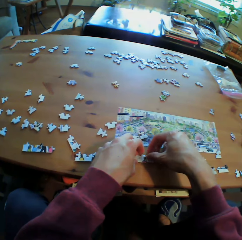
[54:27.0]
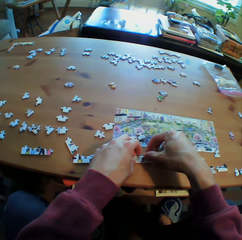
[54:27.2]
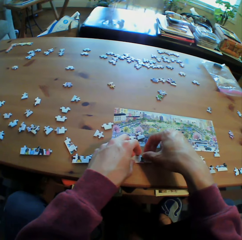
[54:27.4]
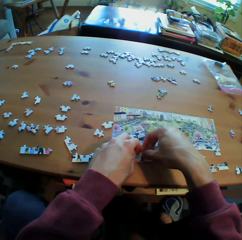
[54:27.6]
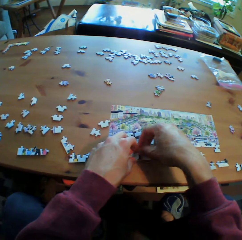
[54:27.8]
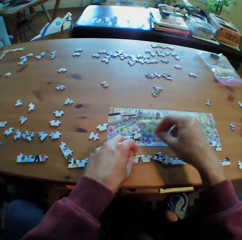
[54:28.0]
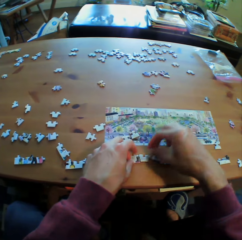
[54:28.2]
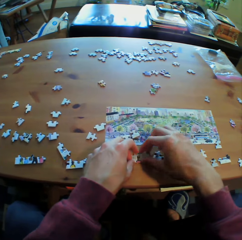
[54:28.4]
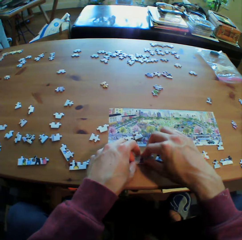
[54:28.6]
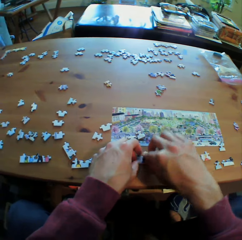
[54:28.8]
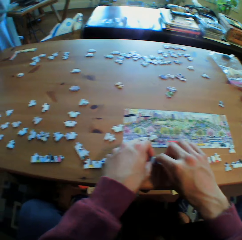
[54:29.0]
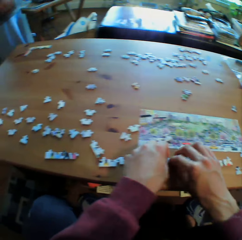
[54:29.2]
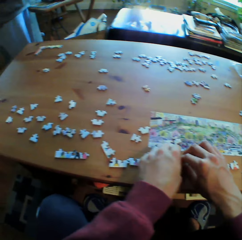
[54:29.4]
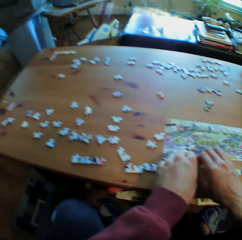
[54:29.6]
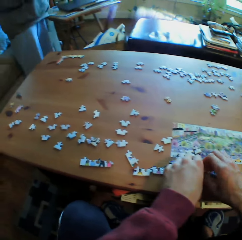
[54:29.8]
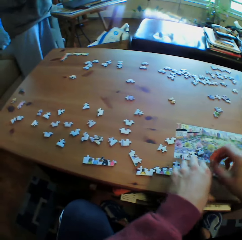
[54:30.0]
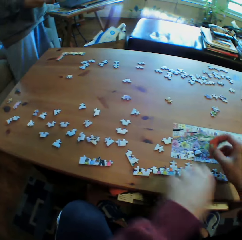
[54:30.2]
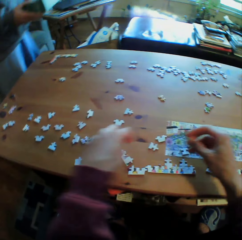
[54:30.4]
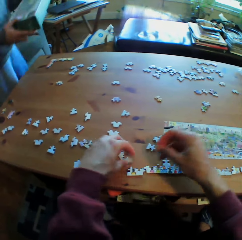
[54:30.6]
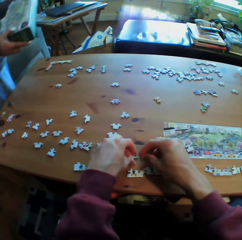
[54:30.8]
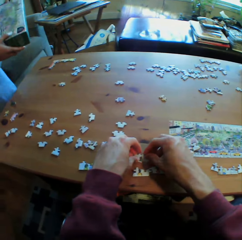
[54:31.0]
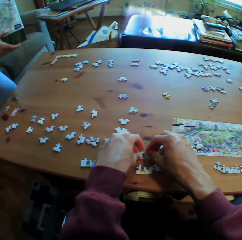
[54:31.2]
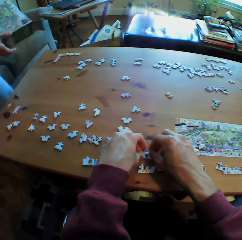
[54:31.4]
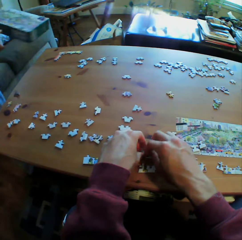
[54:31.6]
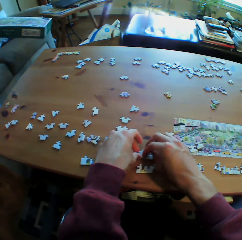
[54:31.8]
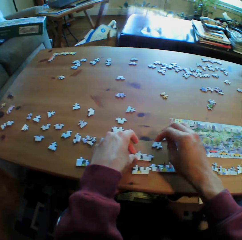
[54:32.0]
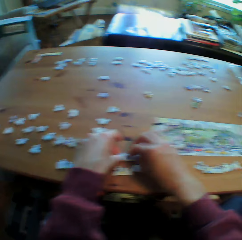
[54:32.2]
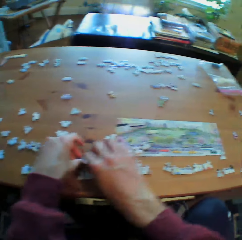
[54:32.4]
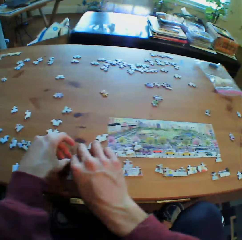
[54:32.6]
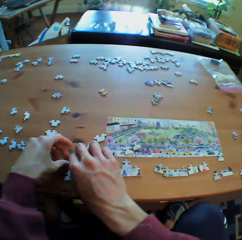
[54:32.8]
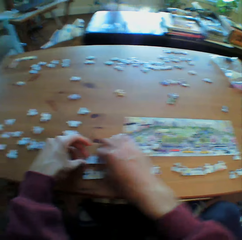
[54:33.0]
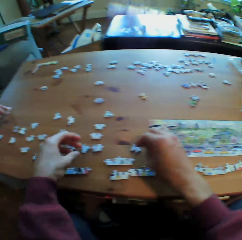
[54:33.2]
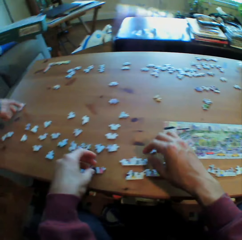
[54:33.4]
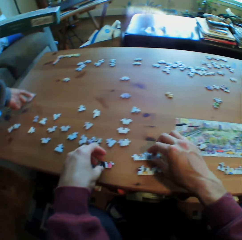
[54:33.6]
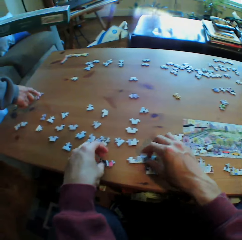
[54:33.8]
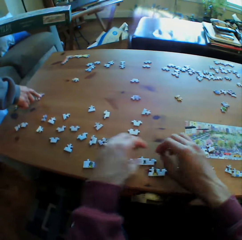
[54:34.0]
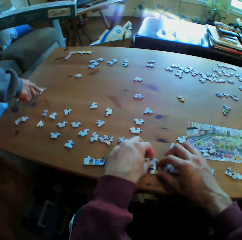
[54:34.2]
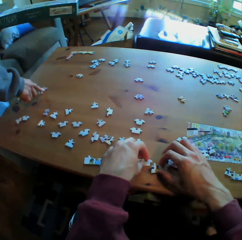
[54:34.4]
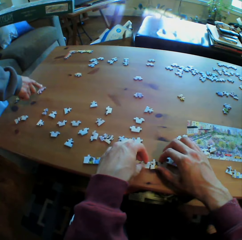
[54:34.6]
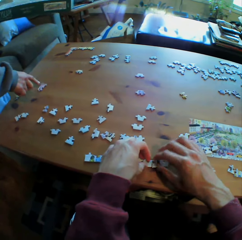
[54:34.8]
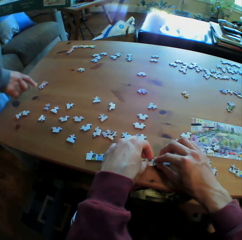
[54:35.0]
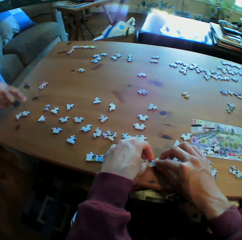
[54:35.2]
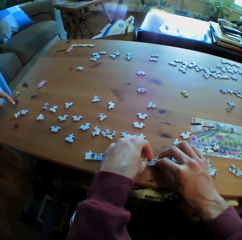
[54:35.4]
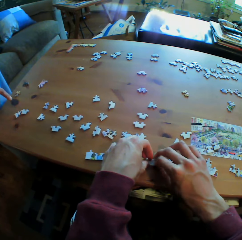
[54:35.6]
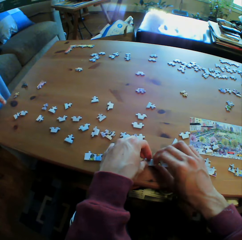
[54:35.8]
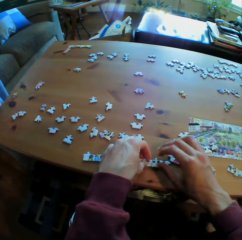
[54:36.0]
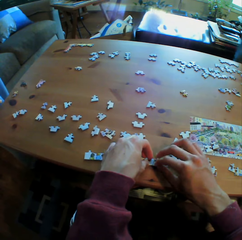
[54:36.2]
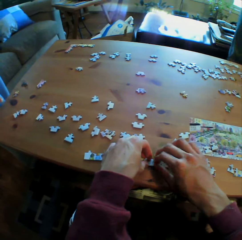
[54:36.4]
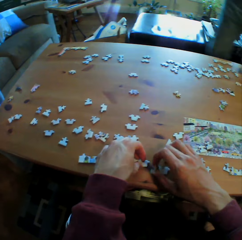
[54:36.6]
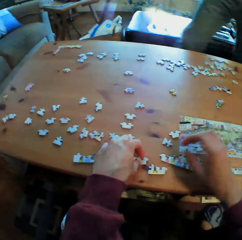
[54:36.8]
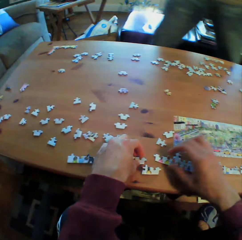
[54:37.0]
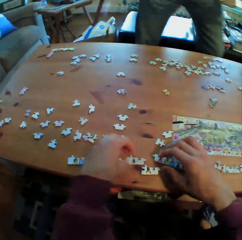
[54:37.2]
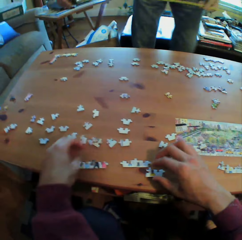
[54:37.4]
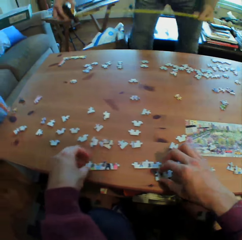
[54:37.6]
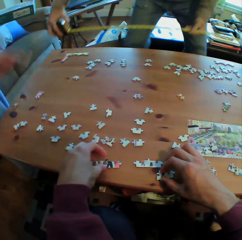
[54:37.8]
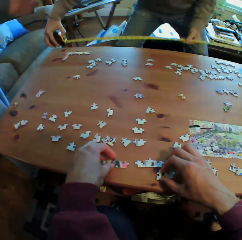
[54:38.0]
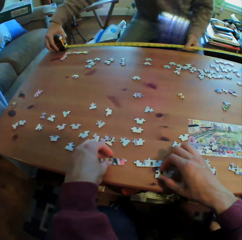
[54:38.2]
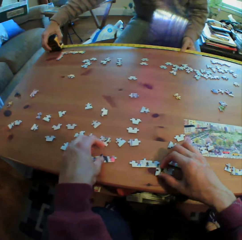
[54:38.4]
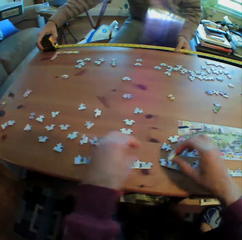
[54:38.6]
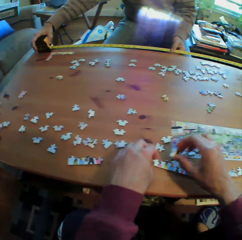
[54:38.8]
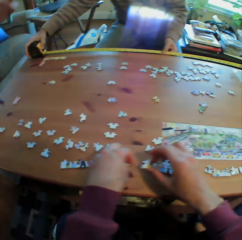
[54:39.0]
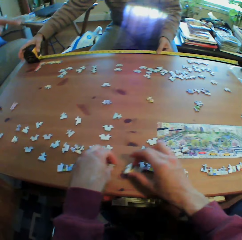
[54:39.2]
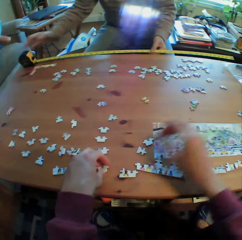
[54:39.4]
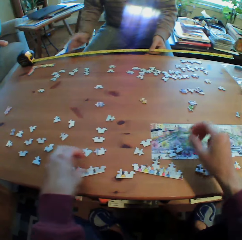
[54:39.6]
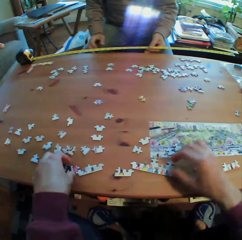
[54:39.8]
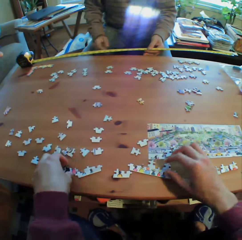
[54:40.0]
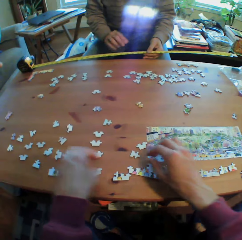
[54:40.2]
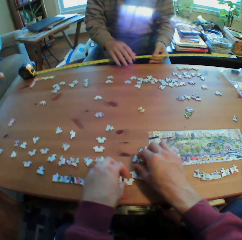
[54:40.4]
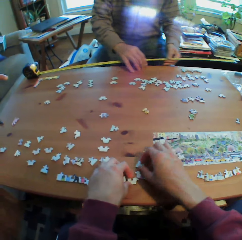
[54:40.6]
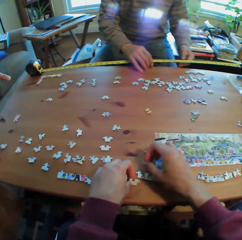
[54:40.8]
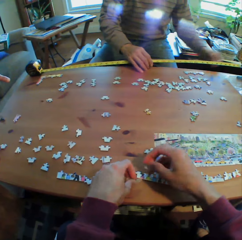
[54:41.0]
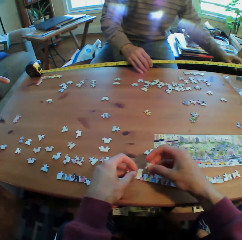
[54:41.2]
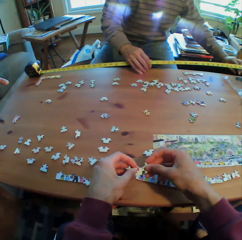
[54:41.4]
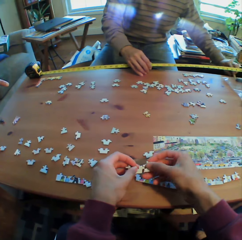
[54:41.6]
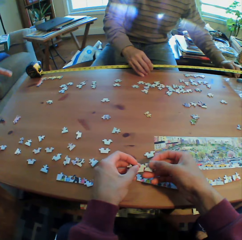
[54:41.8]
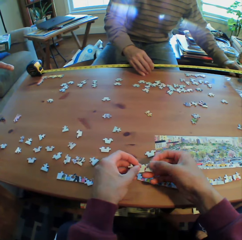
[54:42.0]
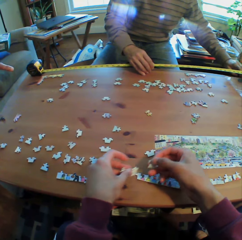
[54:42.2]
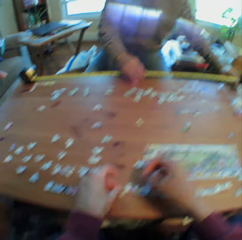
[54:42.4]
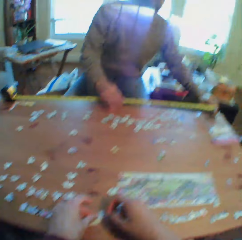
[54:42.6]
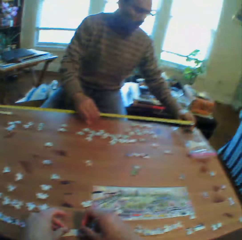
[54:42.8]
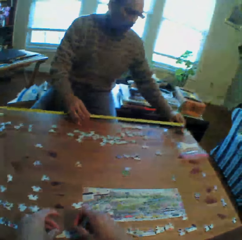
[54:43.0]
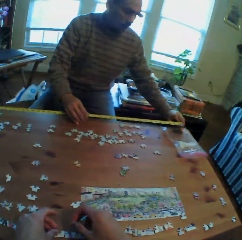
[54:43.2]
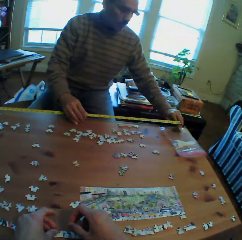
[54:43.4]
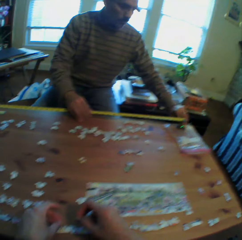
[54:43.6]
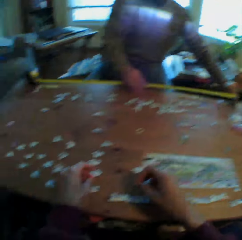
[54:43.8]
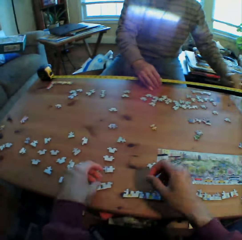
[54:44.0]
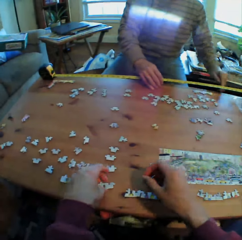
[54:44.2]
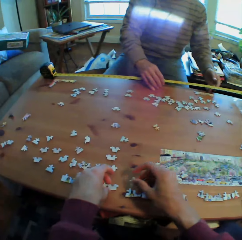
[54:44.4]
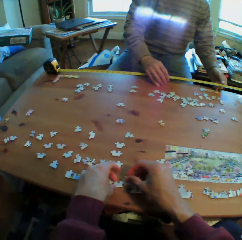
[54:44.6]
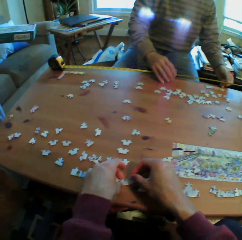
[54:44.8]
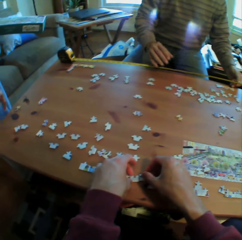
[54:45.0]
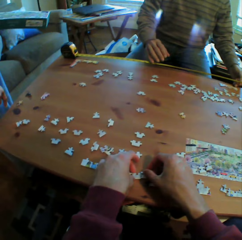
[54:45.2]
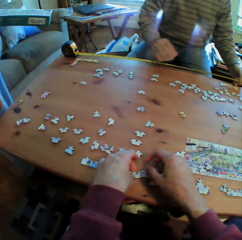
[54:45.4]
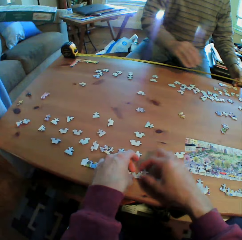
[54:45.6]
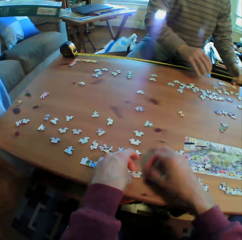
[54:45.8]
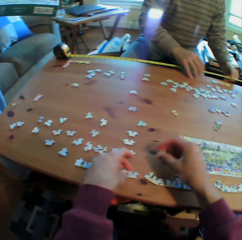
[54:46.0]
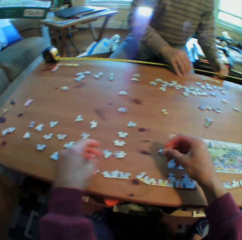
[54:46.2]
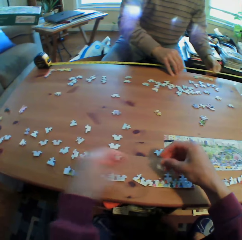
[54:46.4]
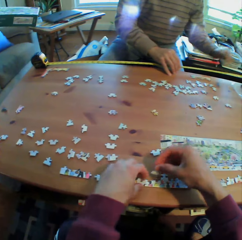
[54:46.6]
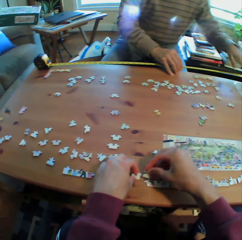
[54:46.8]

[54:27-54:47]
A man walks around the room. He arranges the puzzles on the table. Another man walks in the room. He holds a metric tape measure. The first man sits. The other man measures the table. The first man points at the puzzles on the table. A person talks to another person.

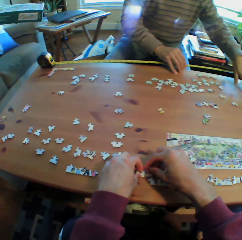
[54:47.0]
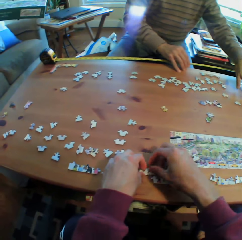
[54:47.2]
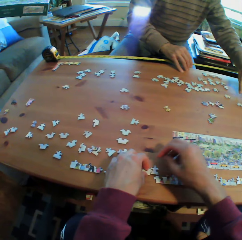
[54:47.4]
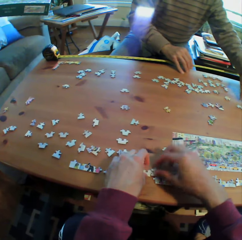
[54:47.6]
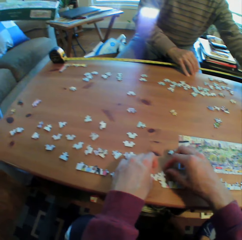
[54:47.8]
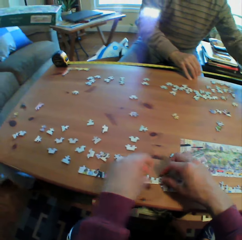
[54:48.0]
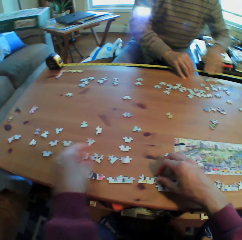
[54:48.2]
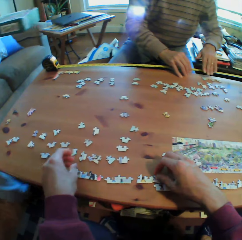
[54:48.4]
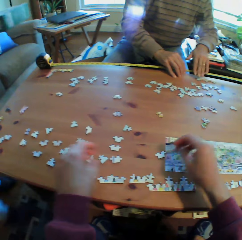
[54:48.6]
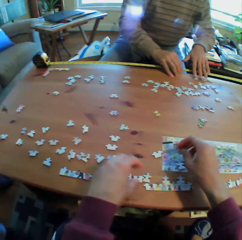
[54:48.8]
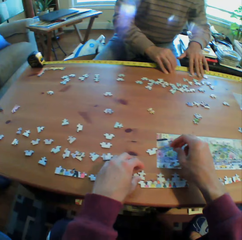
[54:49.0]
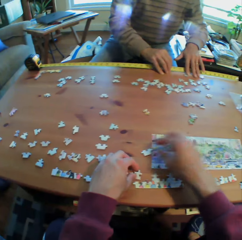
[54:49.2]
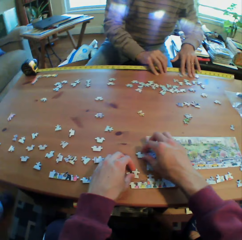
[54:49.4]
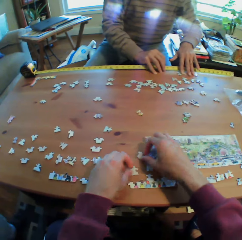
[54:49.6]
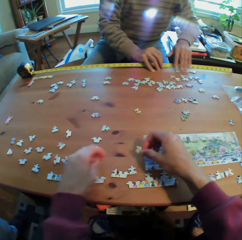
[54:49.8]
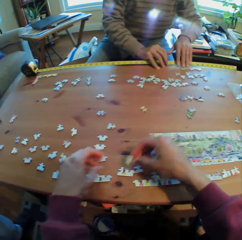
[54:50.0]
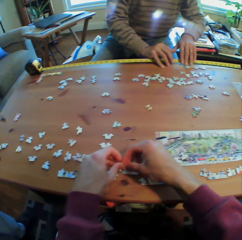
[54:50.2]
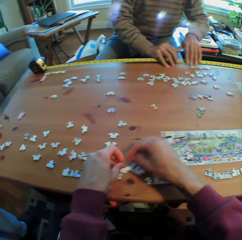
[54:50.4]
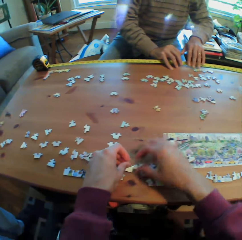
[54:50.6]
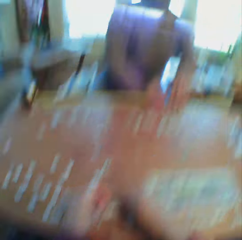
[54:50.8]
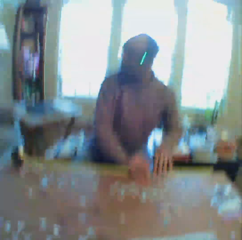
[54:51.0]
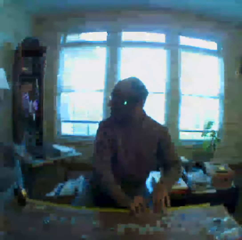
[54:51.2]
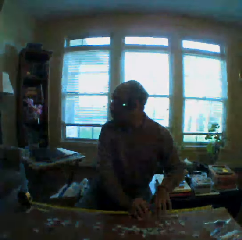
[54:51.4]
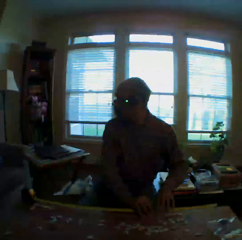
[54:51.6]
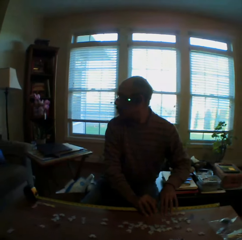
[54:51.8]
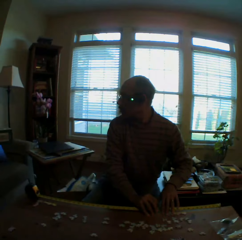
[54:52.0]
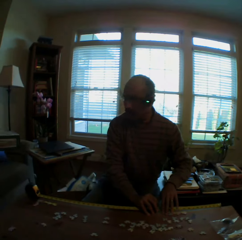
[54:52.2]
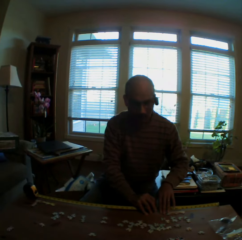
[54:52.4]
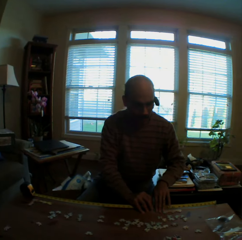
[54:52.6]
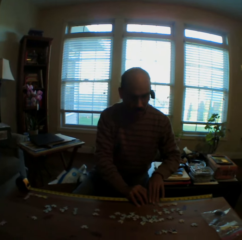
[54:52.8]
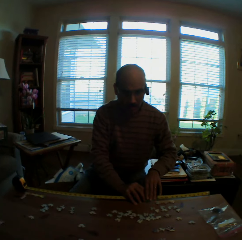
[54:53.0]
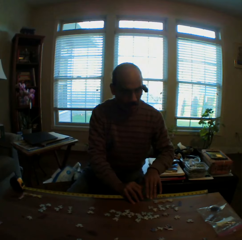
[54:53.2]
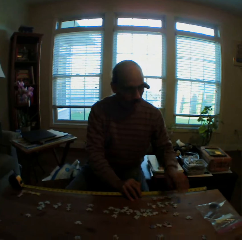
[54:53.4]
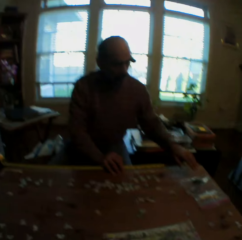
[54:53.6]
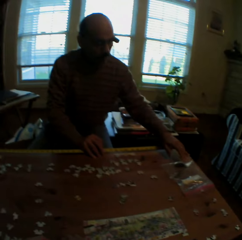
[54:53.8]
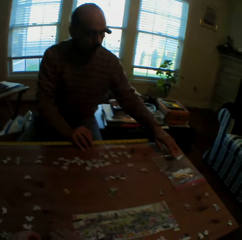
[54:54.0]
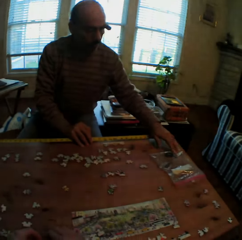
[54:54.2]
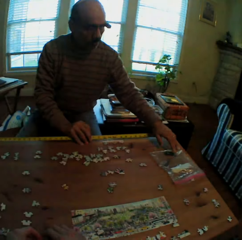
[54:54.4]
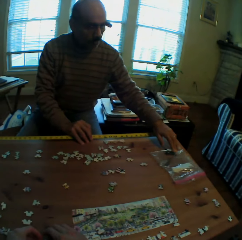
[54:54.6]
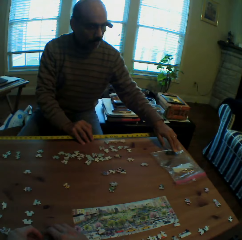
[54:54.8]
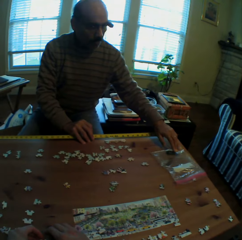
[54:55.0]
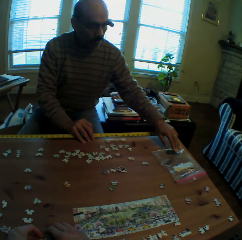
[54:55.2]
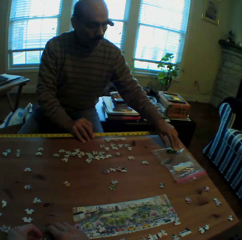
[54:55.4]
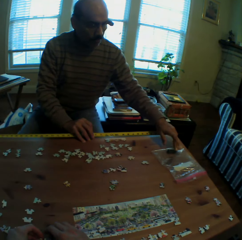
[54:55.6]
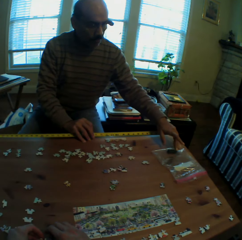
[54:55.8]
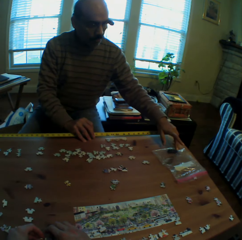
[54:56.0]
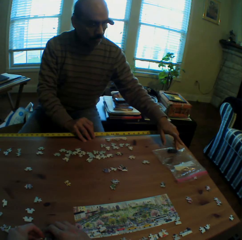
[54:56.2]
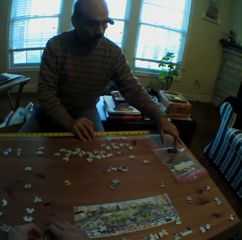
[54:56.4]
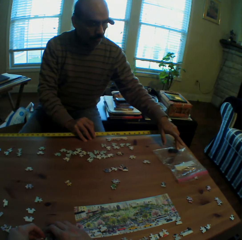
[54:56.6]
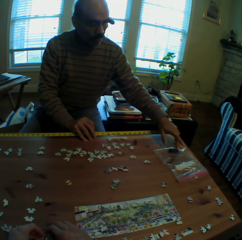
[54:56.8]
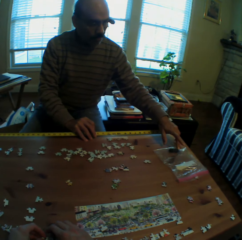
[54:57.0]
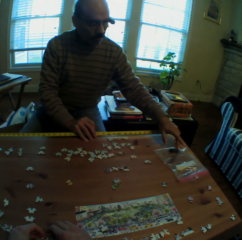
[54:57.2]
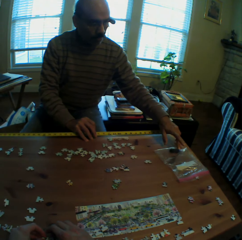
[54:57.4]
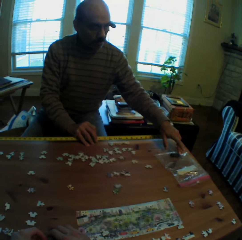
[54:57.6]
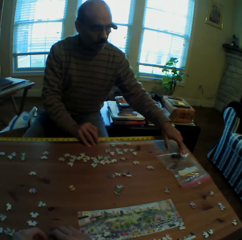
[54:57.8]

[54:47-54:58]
The camera wearer plays with a man. The man looks around and talks to something. The man holds a polythene paper on the table.
